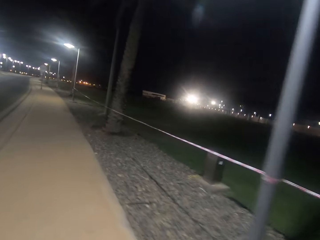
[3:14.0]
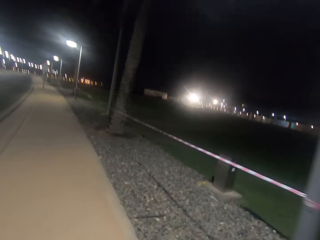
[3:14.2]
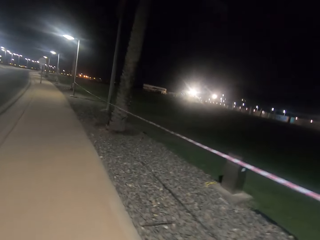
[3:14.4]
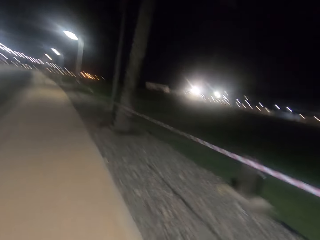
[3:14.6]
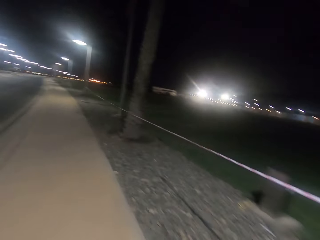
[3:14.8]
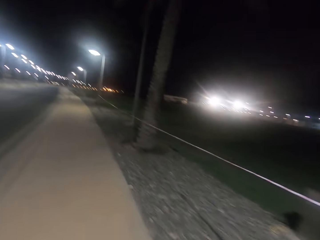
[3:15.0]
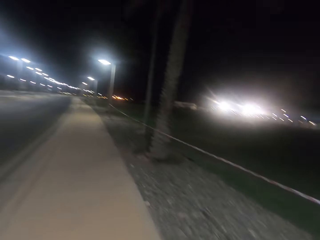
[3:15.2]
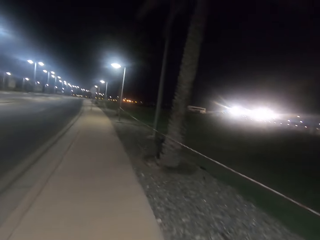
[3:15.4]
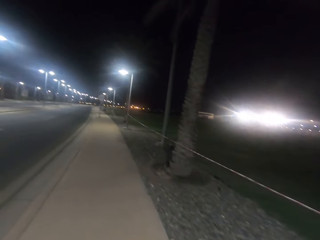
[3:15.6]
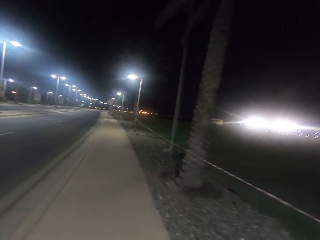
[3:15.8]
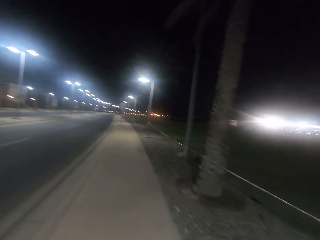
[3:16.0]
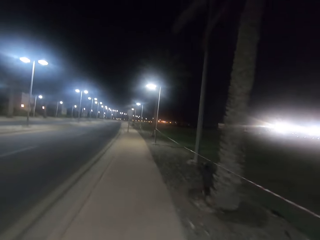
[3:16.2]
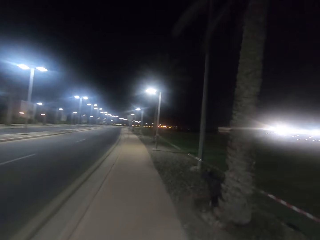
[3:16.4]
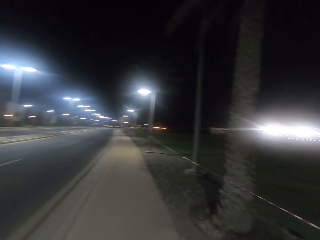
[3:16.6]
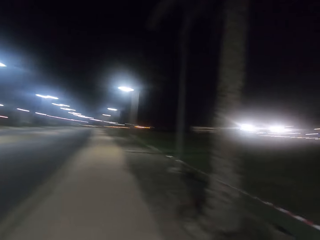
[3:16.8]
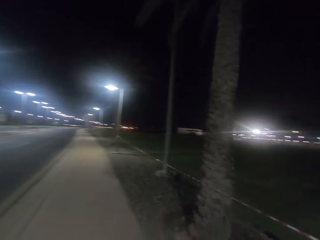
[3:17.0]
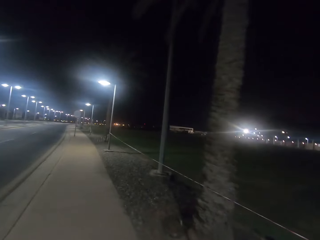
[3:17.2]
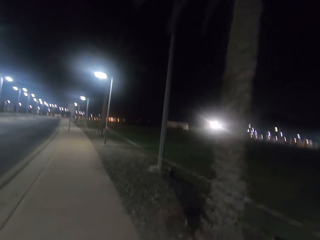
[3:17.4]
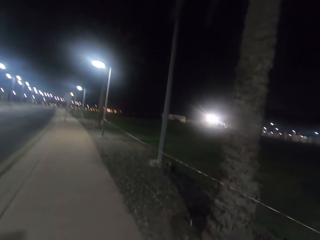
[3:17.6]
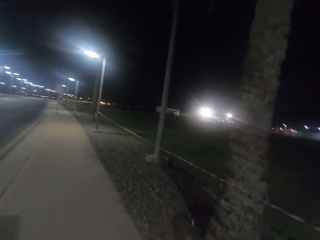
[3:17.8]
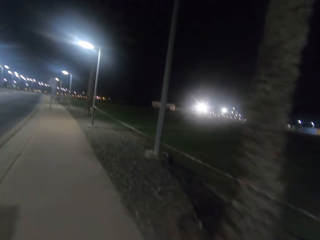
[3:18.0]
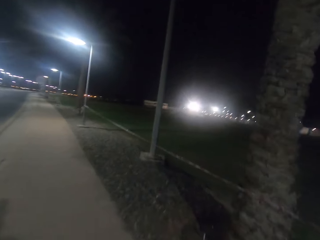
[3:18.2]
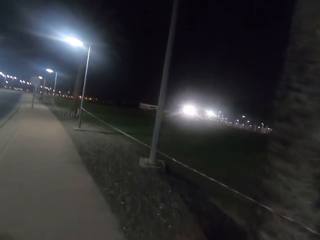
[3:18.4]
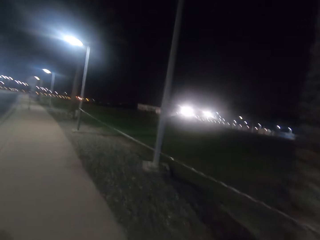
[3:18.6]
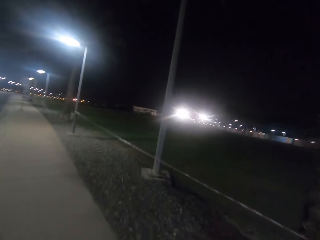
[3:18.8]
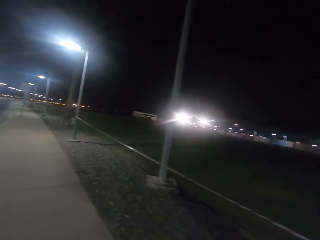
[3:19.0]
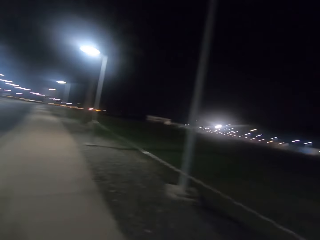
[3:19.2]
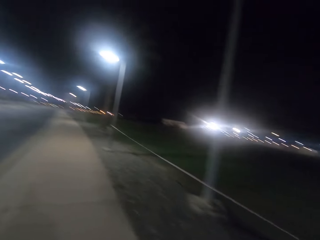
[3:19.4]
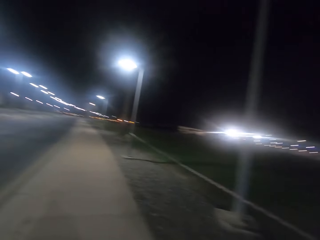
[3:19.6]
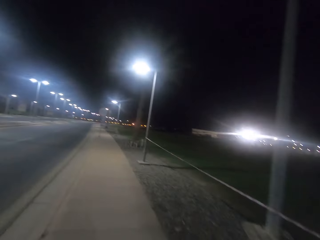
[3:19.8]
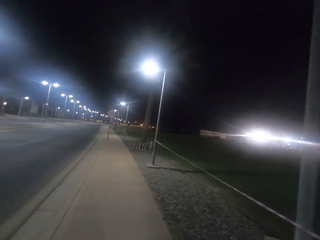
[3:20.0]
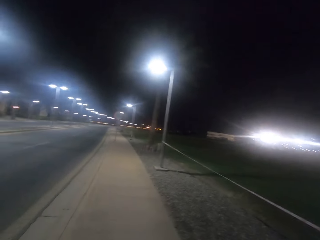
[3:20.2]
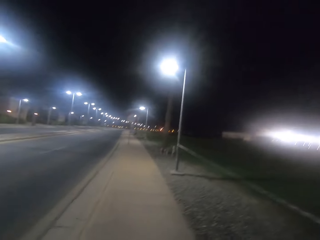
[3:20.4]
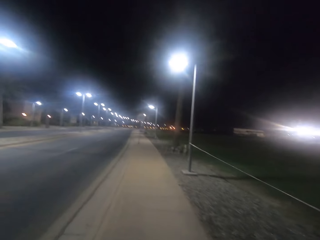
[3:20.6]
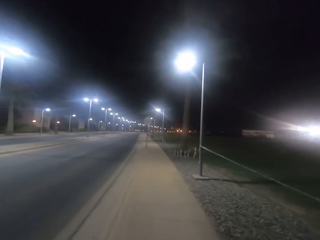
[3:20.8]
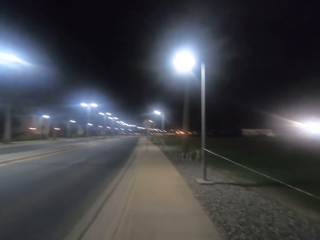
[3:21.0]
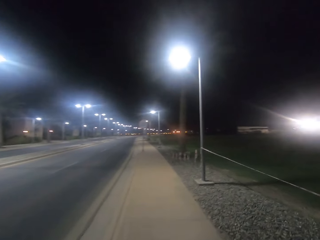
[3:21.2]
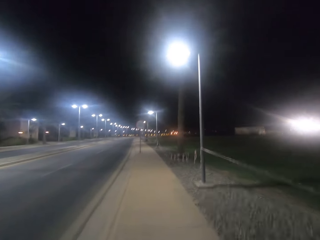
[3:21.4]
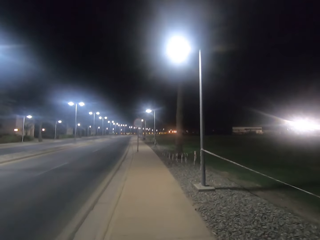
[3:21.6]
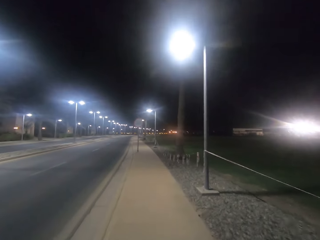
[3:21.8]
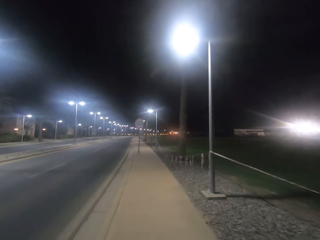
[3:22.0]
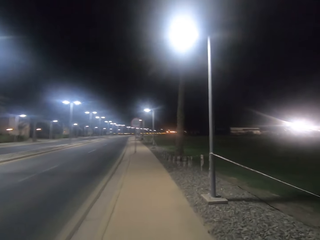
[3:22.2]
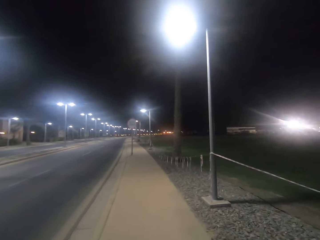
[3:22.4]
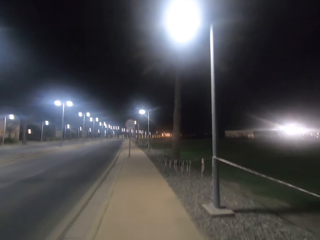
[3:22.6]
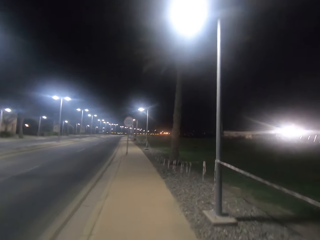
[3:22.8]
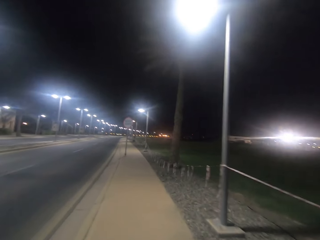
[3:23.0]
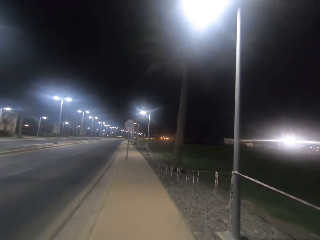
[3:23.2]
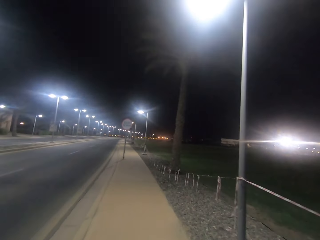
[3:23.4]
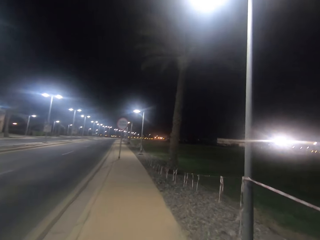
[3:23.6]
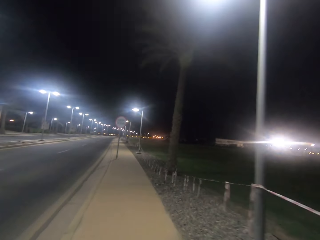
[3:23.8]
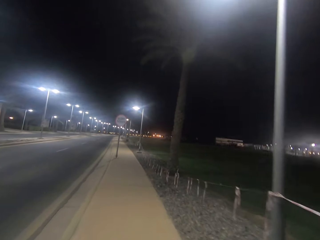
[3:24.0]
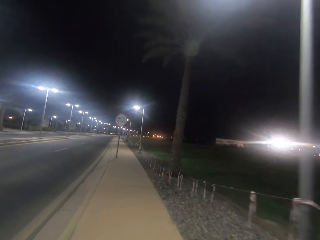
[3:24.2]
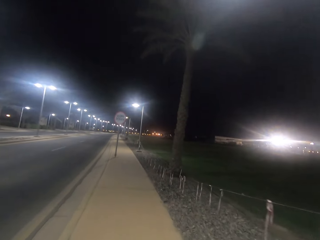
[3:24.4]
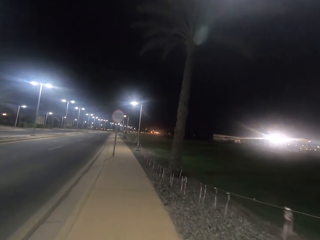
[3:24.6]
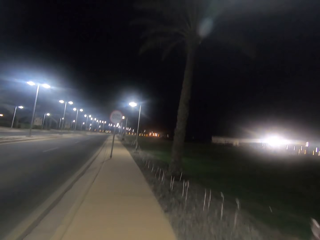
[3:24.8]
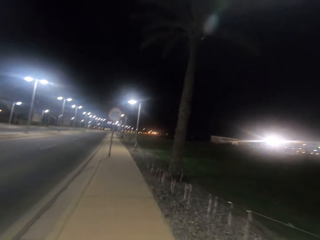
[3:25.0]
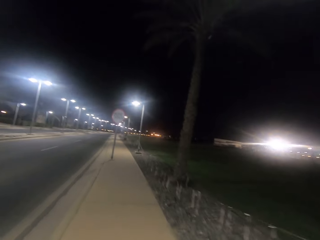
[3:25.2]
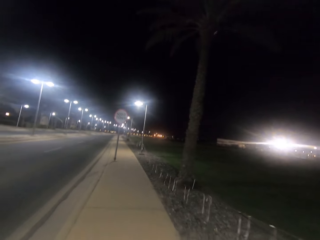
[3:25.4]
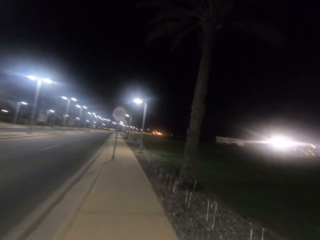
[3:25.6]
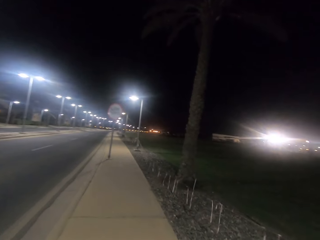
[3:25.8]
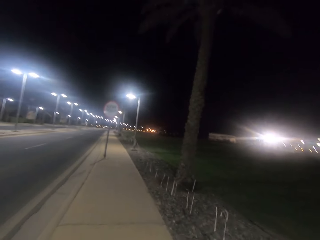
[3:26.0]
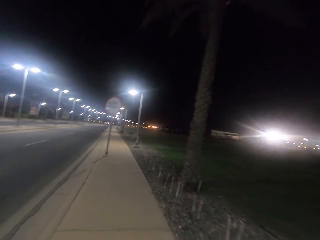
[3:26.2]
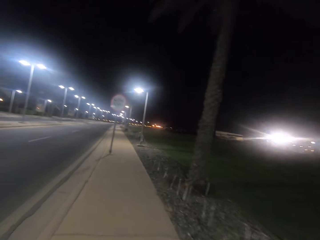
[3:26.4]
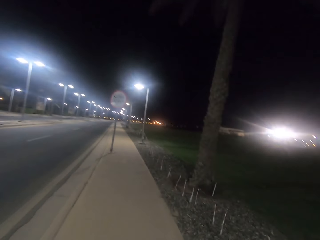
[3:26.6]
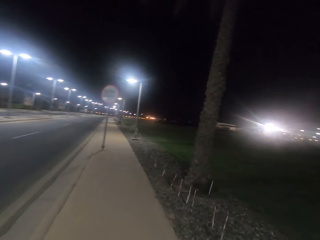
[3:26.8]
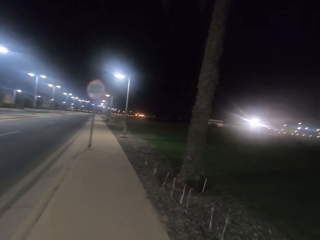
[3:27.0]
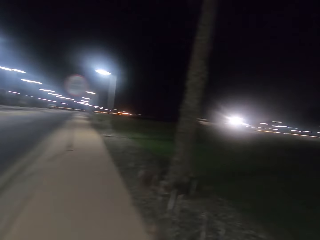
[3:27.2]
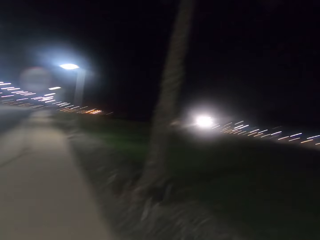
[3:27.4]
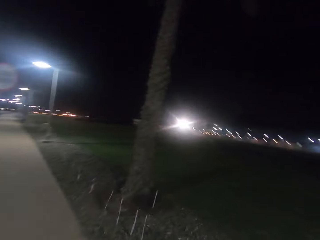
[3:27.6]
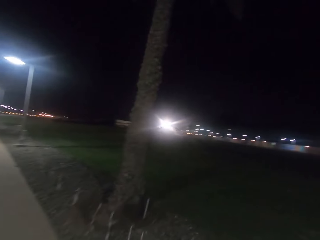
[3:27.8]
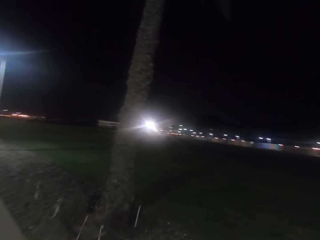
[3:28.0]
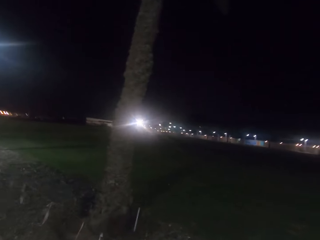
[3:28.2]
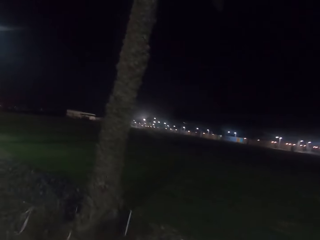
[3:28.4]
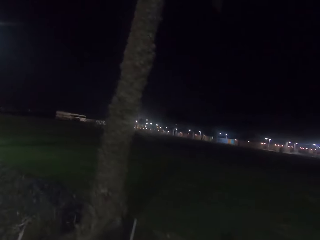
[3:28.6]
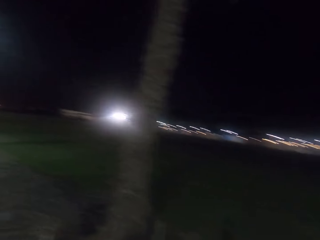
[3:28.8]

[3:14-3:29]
The camera wearer walks past a street light on the sidewalk. They walk past another small monument structure on the edge of the road. They walk past a tree on the sidewalk. They walk past a street light pole with no light on the sidewalk. They walk past a street light on the sidewalk. They turn right.

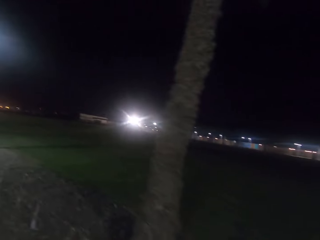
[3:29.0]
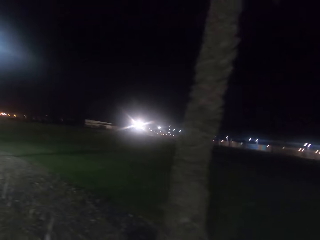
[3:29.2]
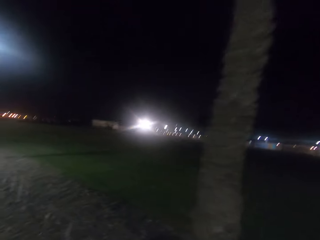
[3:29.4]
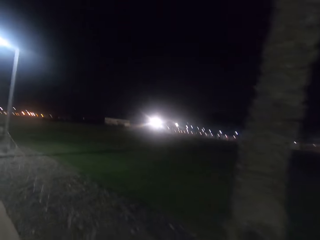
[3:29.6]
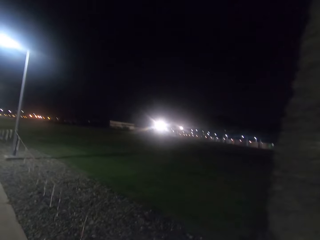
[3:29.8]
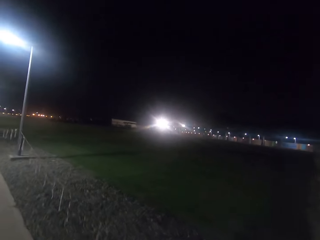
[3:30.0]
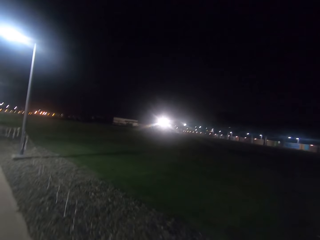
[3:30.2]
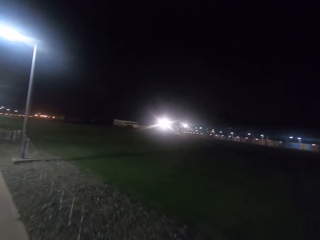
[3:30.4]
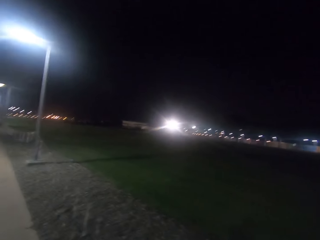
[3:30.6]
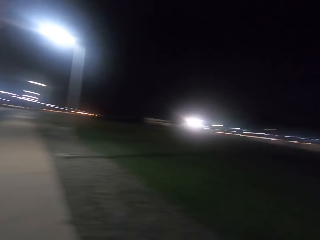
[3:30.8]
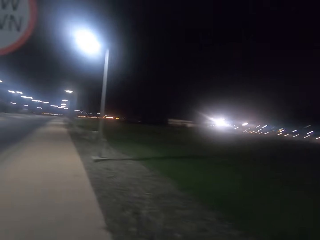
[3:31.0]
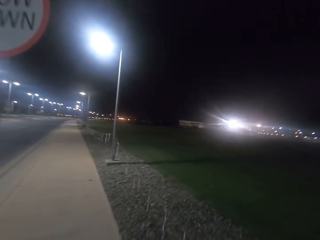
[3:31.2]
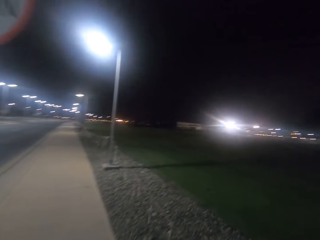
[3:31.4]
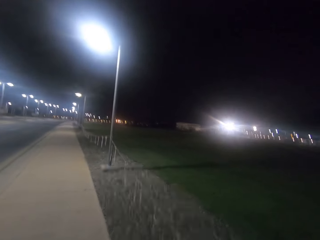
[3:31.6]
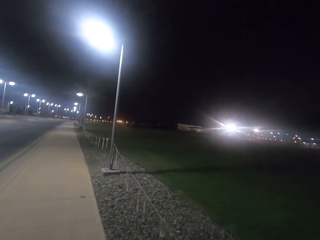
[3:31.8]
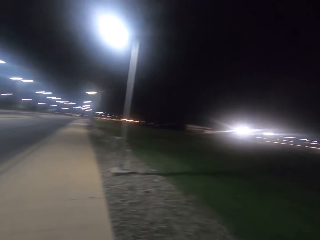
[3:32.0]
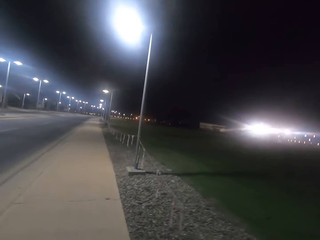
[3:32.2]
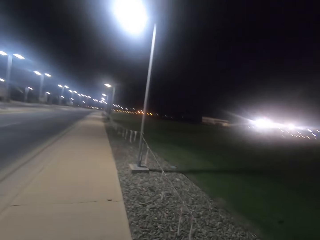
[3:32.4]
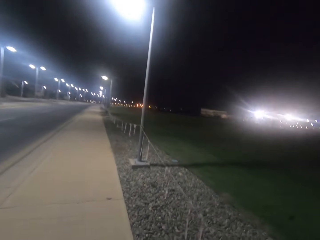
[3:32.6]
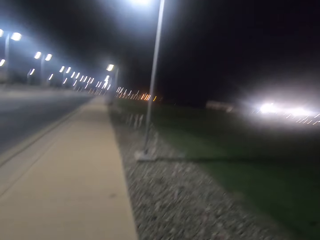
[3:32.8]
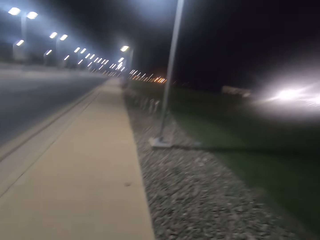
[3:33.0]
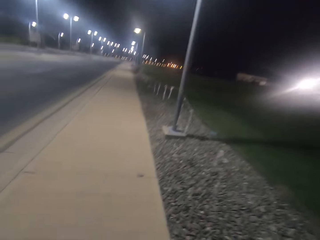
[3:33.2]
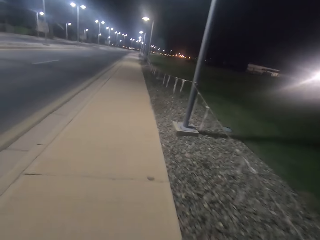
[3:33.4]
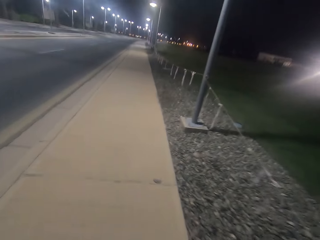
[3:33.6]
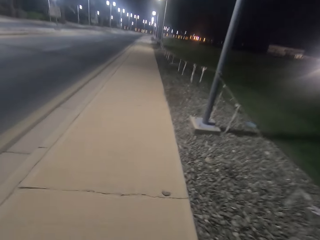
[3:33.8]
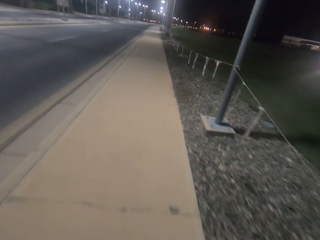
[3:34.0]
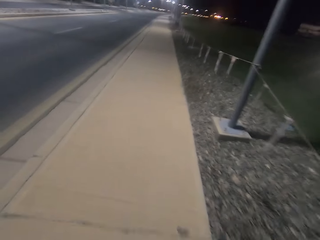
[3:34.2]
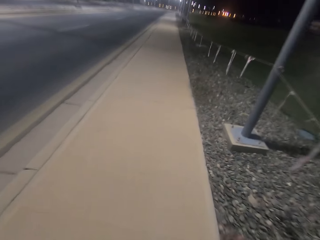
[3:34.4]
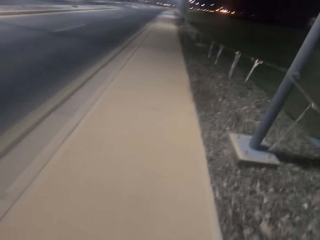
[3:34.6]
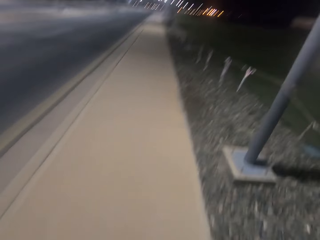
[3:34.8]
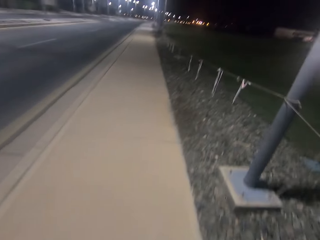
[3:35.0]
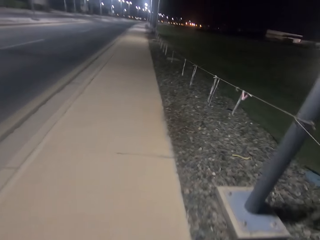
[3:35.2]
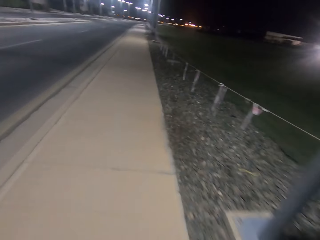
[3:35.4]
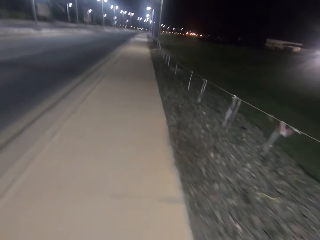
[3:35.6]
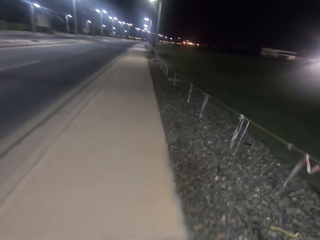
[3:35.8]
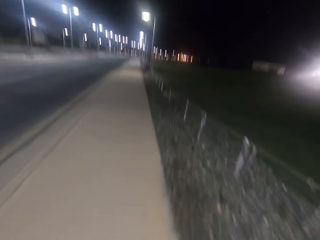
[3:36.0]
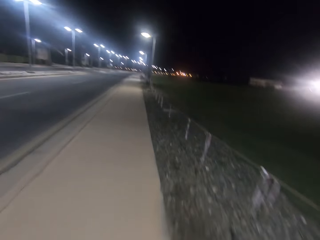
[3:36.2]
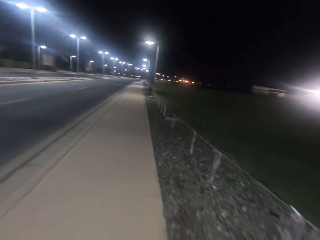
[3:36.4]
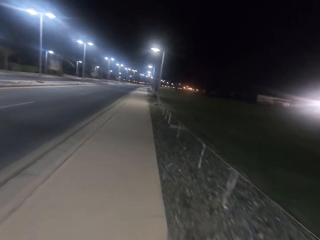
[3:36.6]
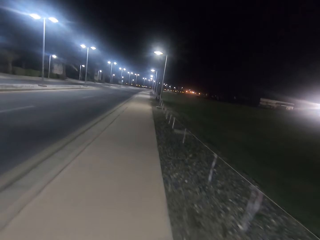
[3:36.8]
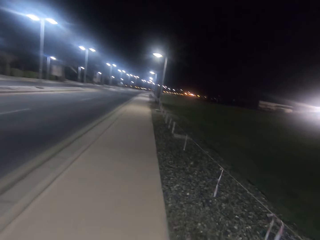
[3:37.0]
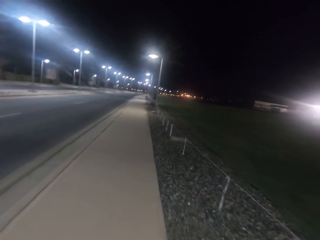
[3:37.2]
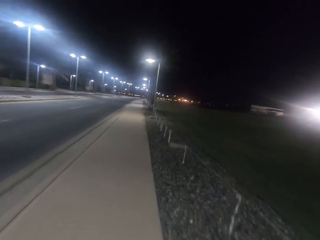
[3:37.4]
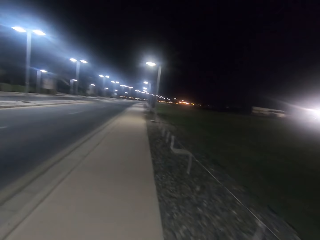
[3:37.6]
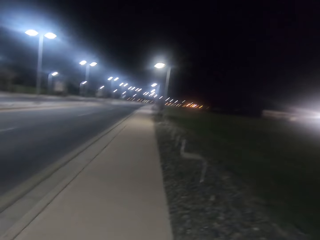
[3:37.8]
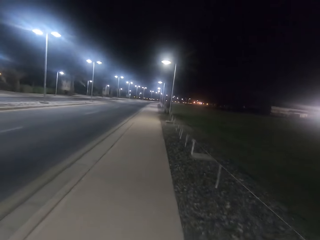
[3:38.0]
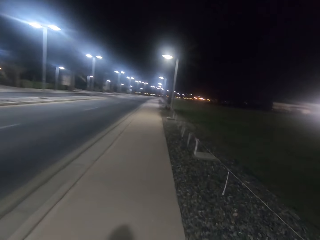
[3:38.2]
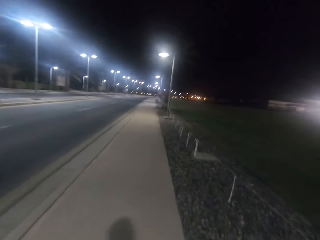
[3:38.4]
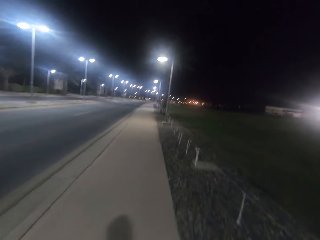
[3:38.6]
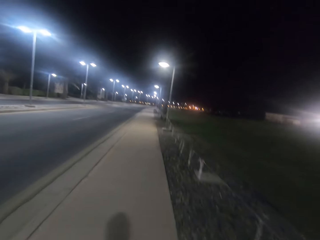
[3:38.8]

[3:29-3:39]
The camera wearer walks past a tree on the sidewalk. They walk past another road sign on the sidewalk. They walk along the walkway. They walk past a street light on the sidewalk.
